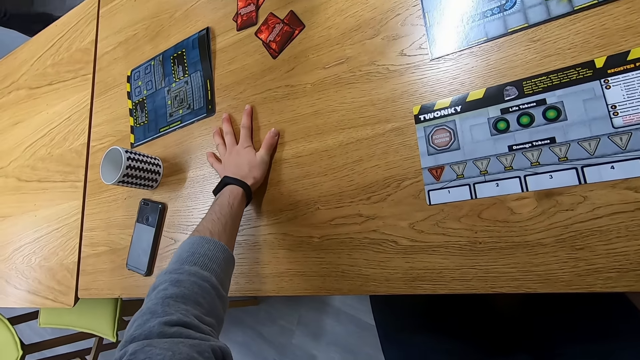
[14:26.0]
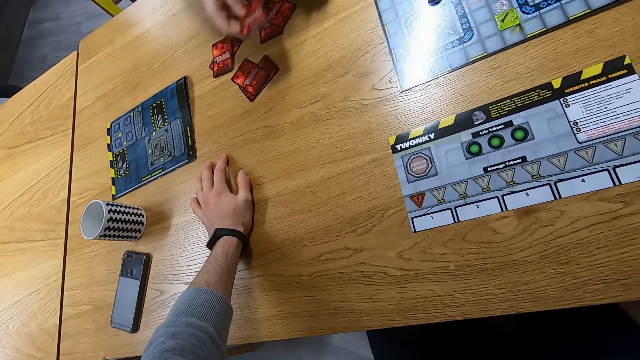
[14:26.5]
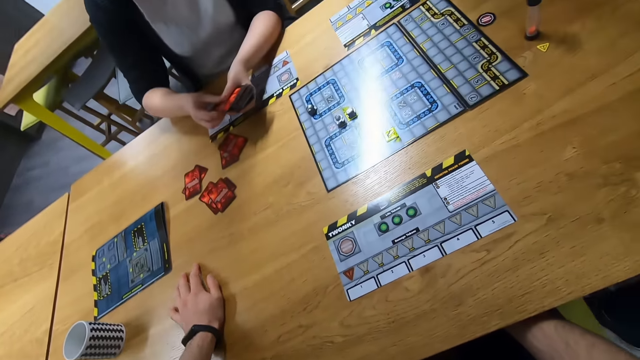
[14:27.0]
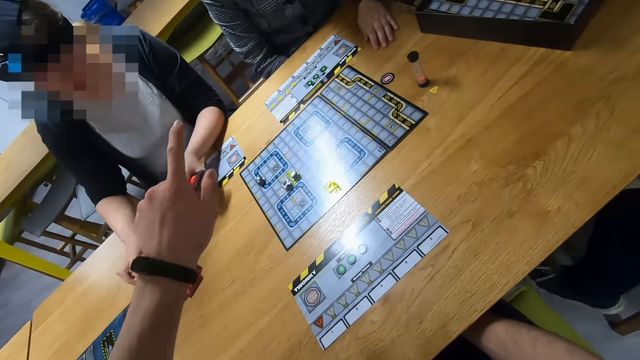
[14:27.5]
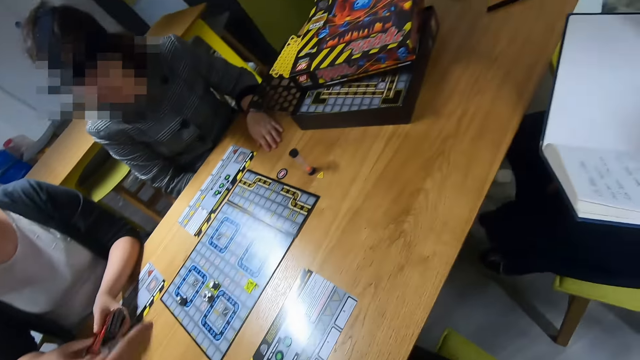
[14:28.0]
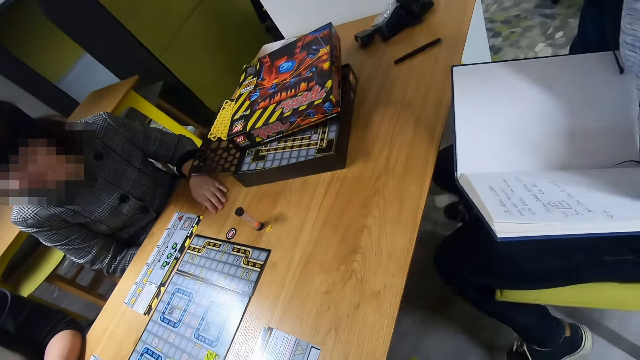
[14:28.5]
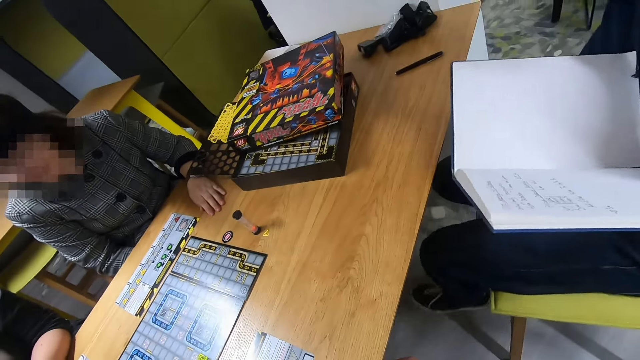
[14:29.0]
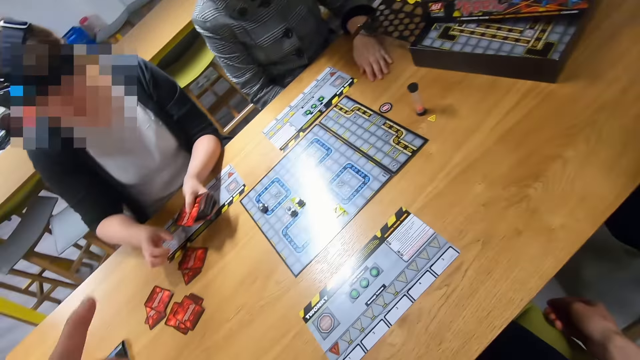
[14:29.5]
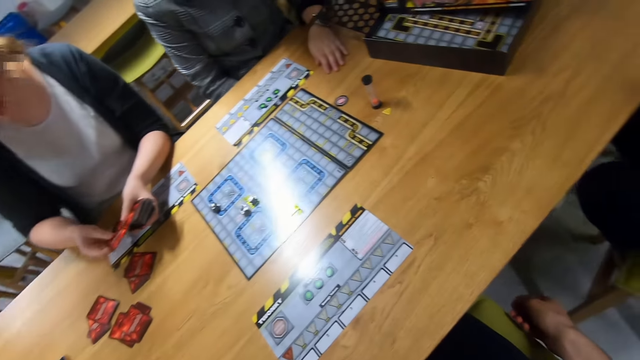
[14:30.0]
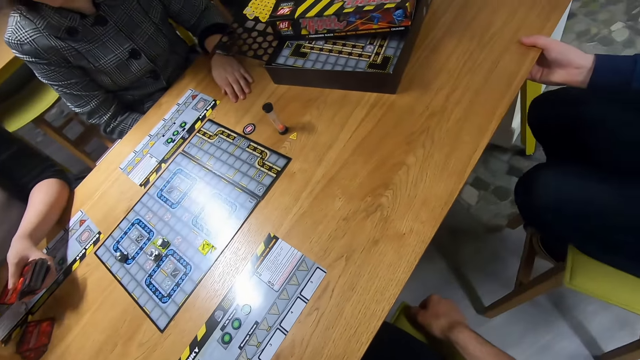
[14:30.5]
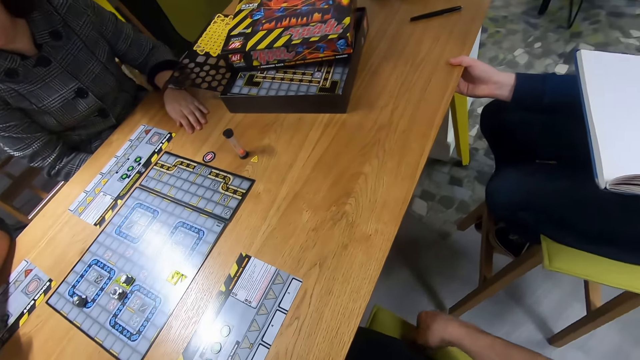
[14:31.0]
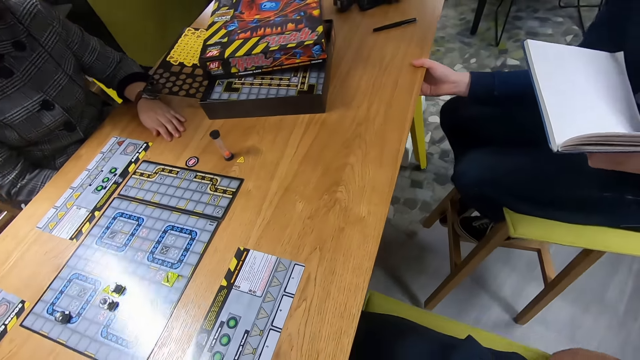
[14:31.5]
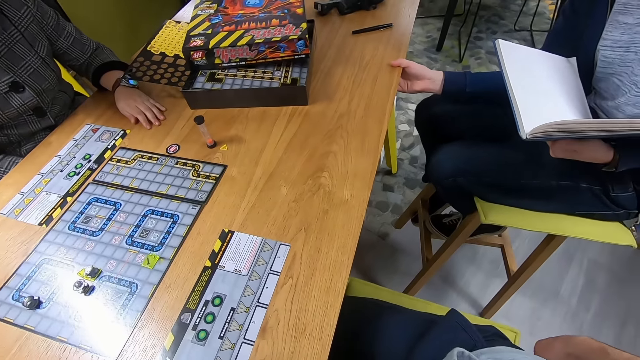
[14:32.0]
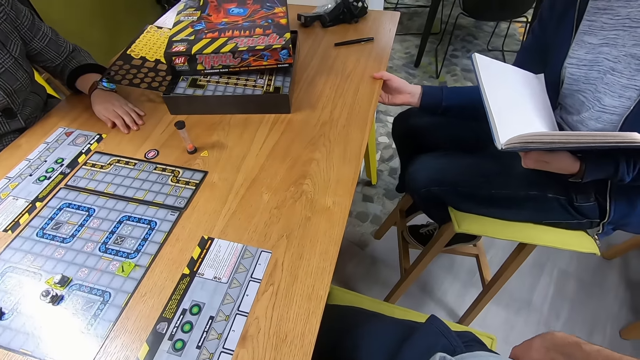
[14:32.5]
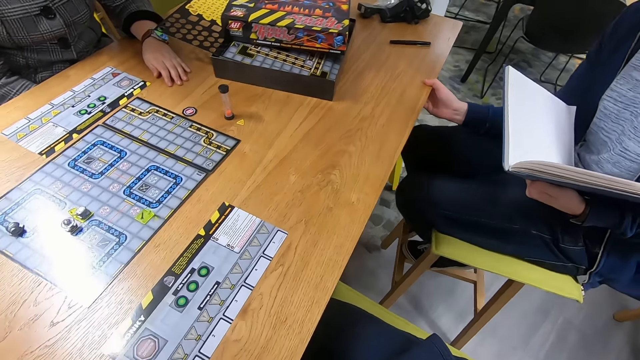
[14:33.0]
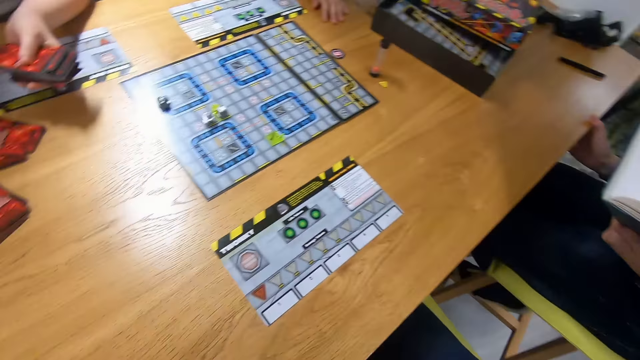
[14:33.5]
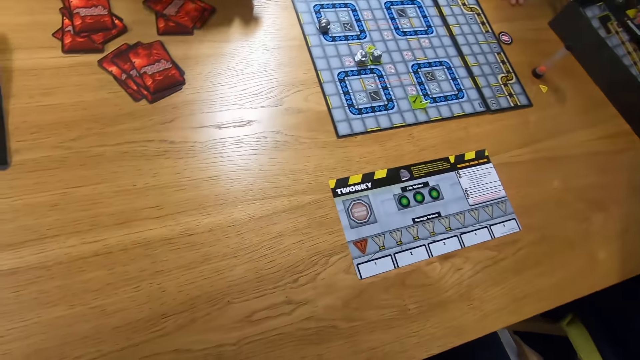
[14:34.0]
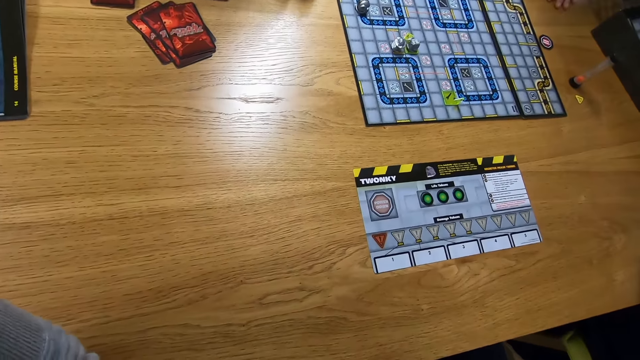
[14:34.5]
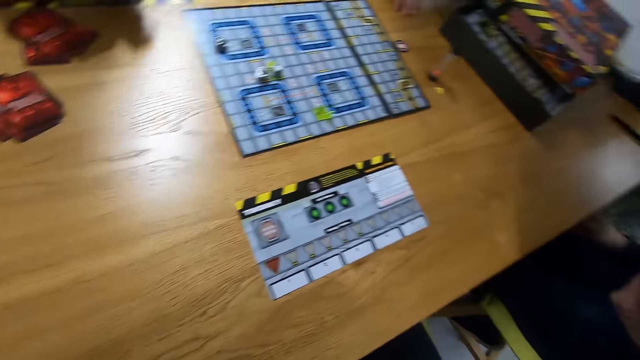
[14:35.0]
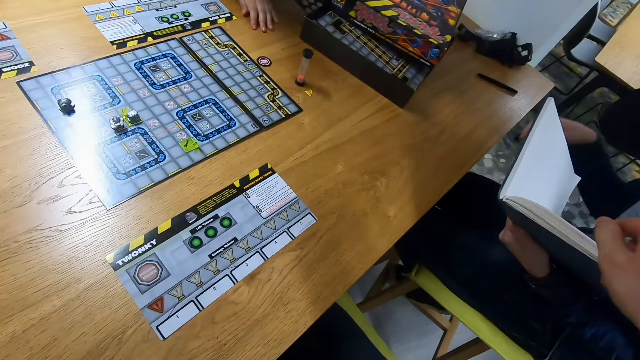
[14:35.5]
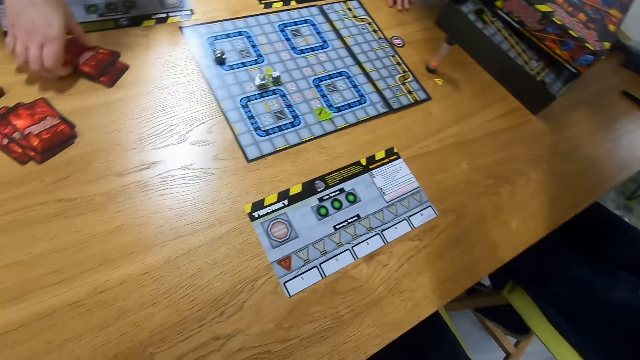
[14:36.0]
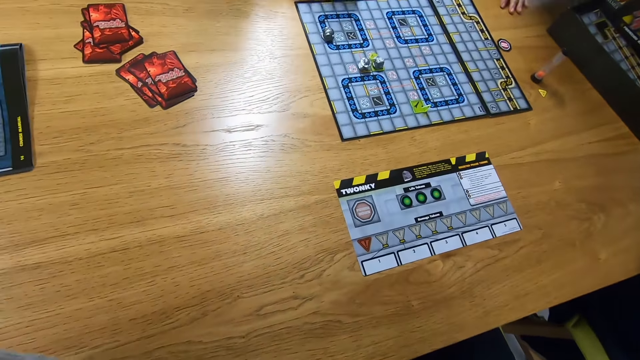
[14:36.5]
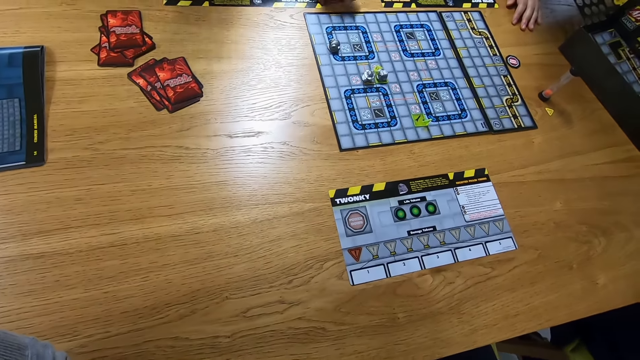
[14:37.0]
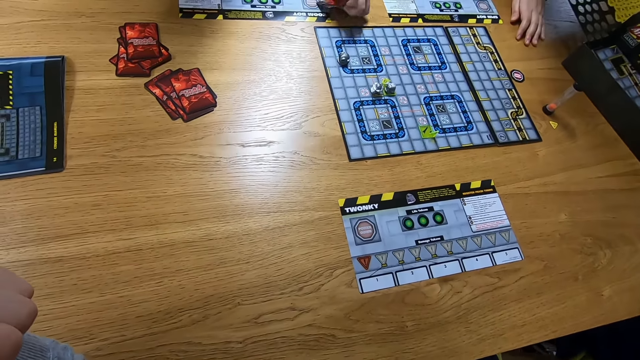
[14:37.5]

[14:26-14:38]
A man arranges the cards on the table. A woman places the cards on the table. The camera wearer points. They look at a person. They look around the room.

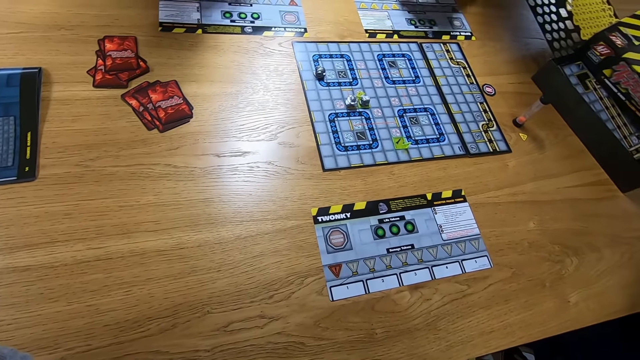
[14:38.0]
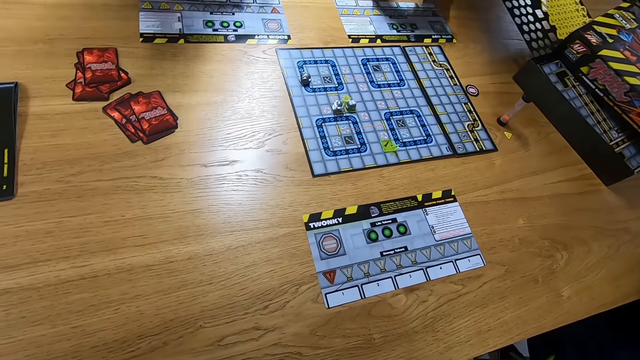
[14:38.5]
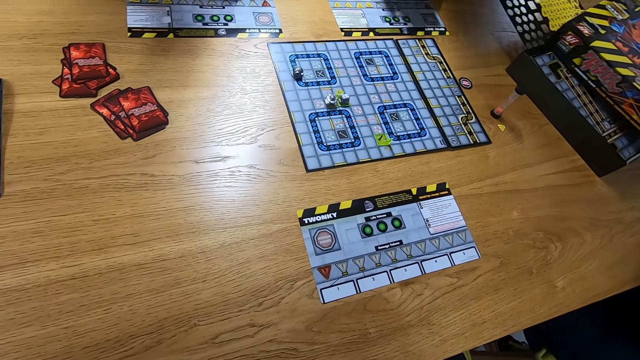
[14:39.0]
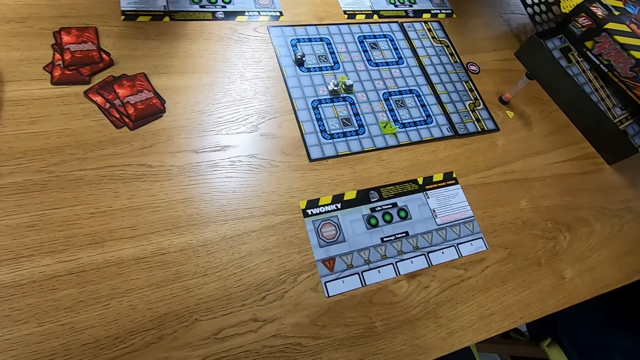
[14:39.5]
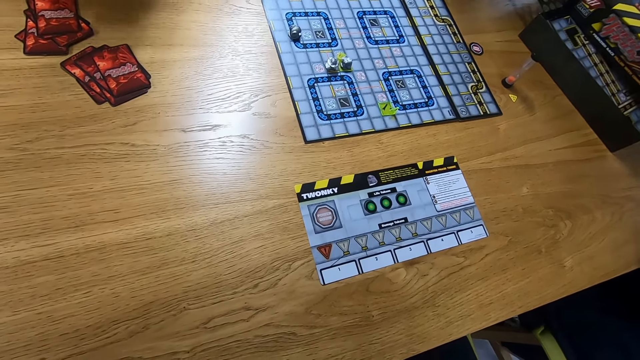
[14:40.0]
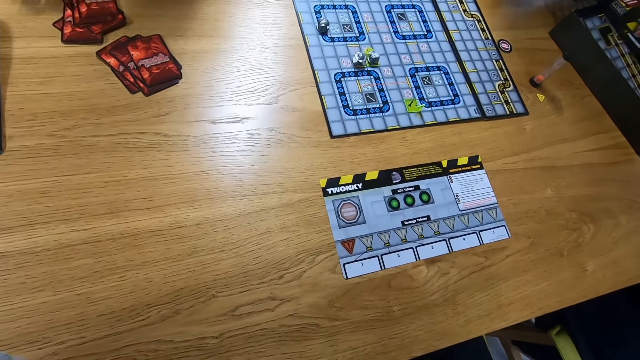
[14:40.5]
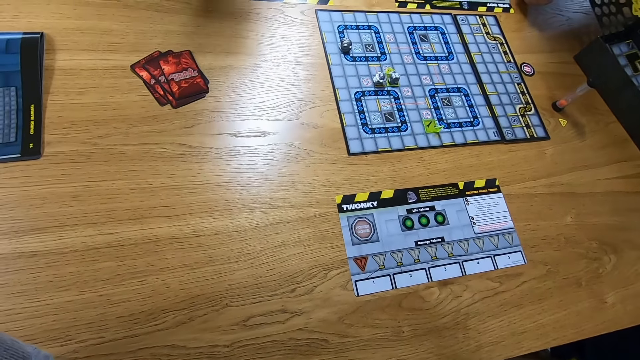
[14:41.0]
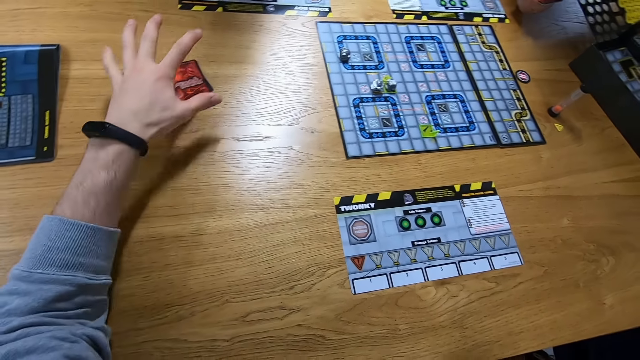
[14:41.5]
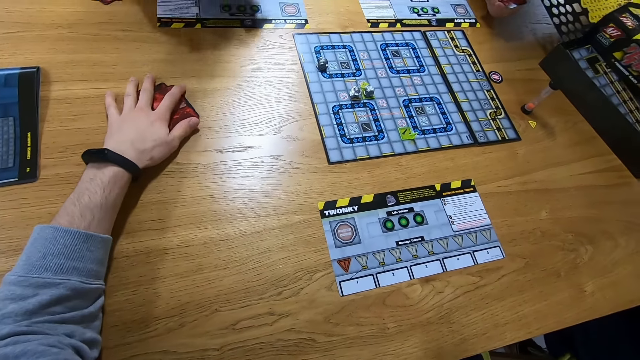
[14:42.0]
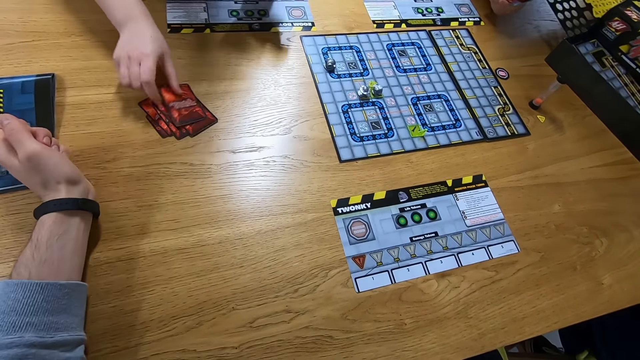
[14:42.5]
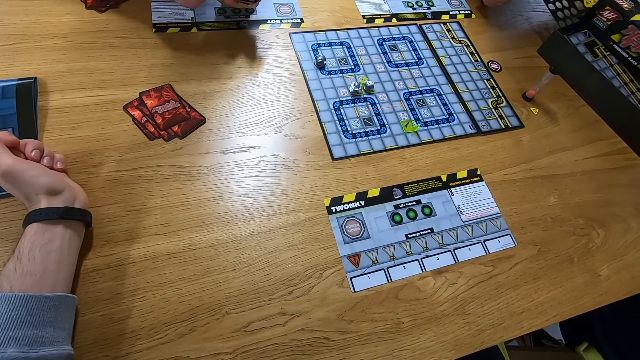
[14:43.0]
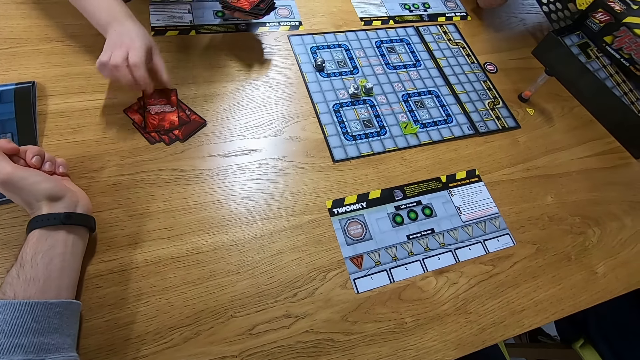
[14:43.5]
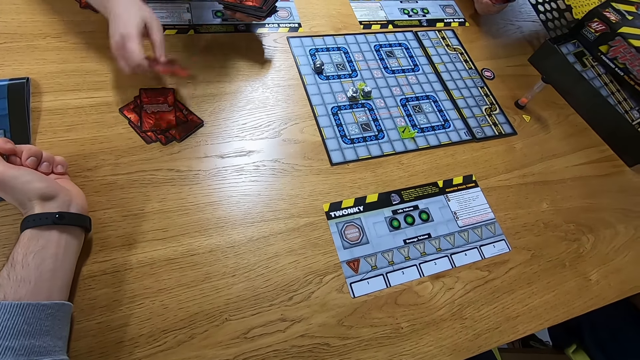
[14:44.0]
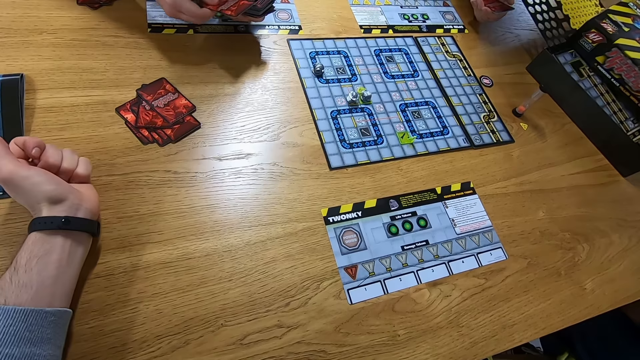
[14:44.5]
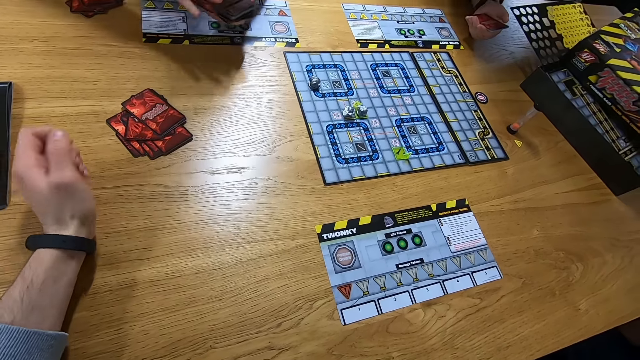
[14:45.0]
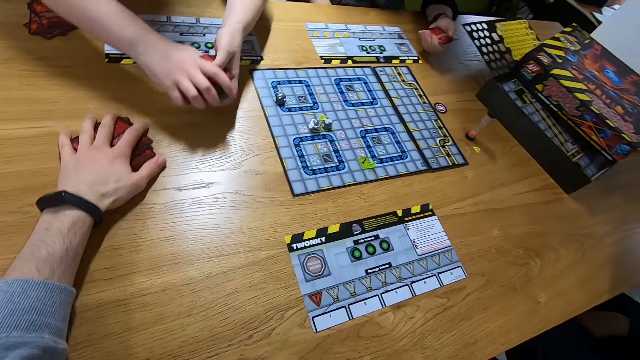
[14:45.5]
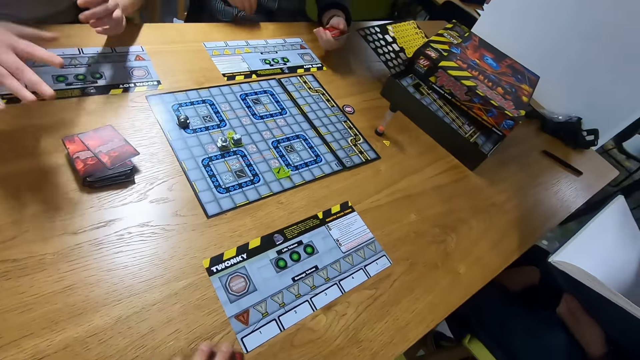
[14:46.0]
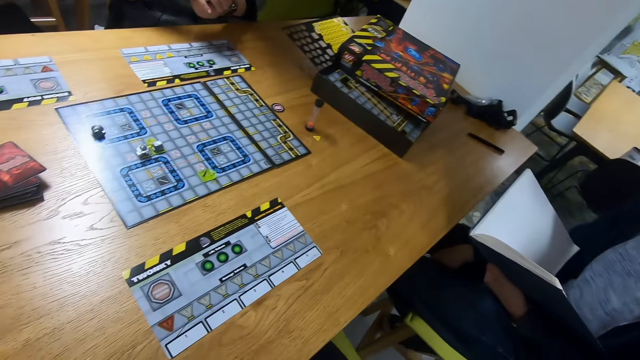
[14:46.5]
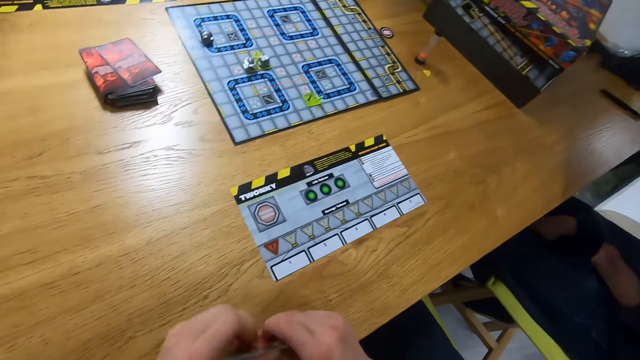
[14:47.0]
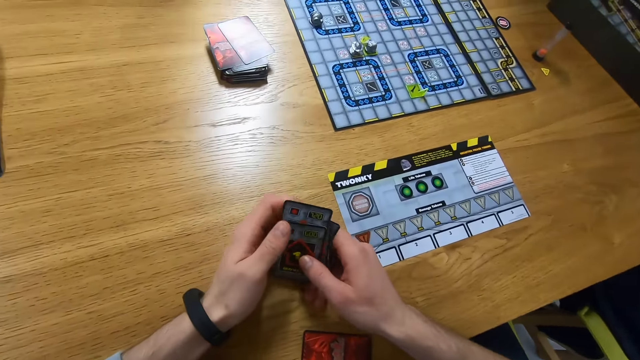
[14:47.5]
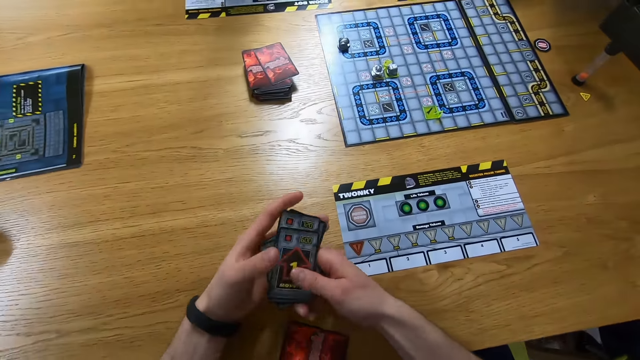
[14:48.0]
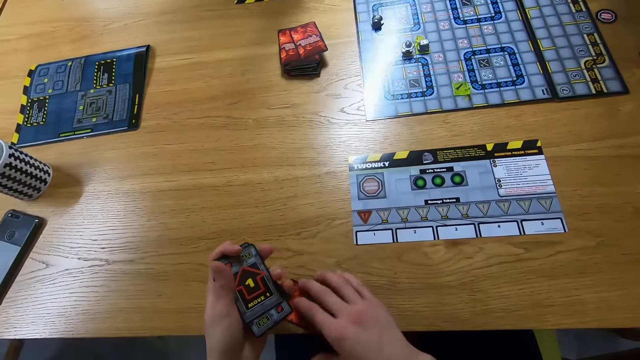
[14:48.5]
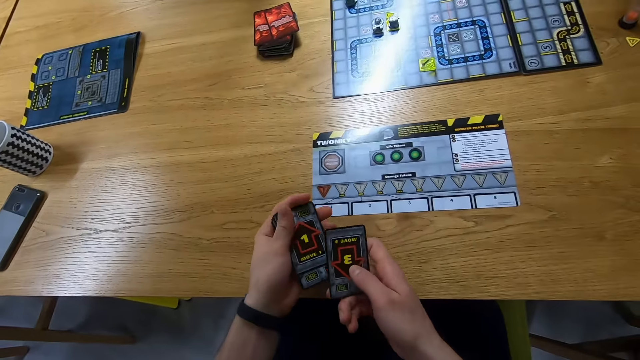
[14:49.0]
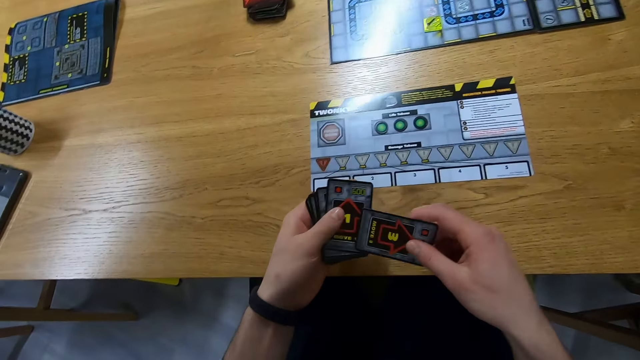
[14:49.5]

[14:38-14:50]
A man picks the cards. The camera wearer picks the cards from the table. They hold the cards on the table. The man places the cards on the table. The camera wearer picks the cards from the table. The man places the cards on the table again. The camera wearer pulls the cards on the table. They hold the cards and align the cards.
